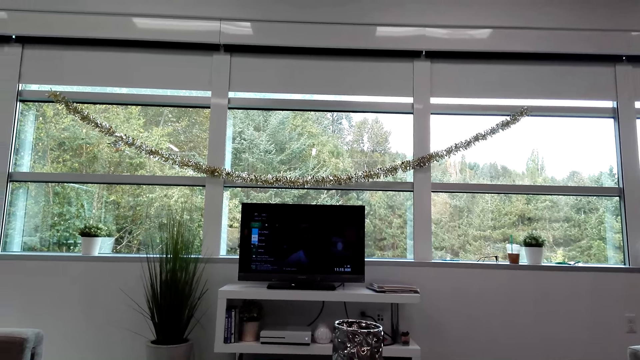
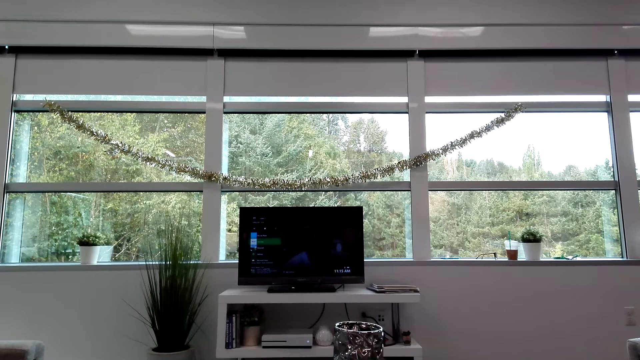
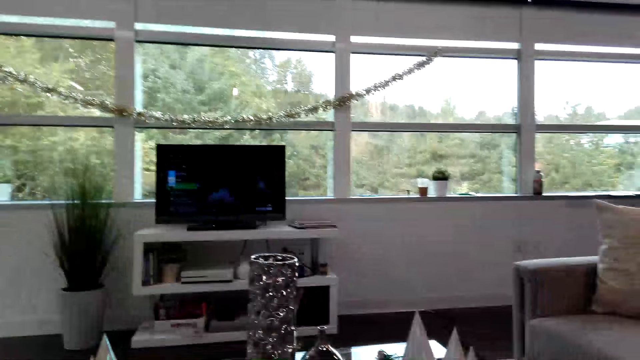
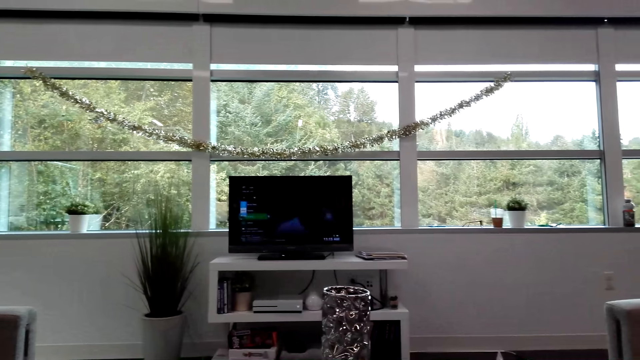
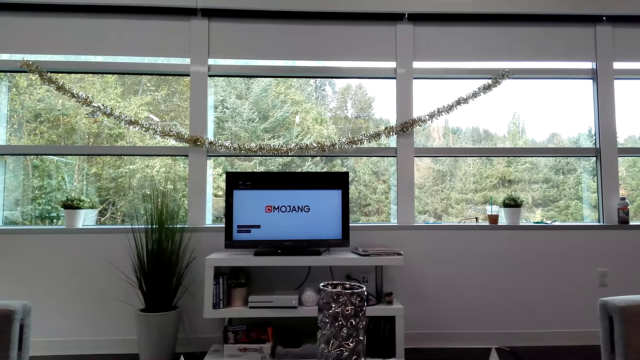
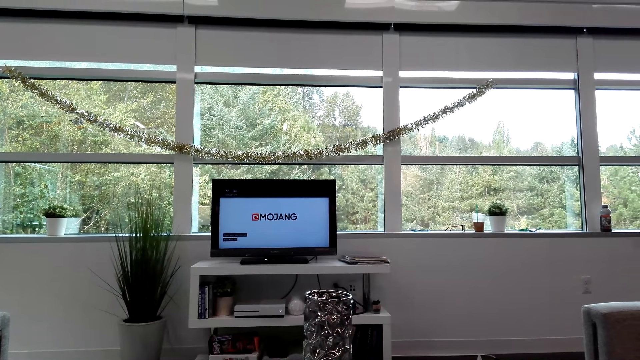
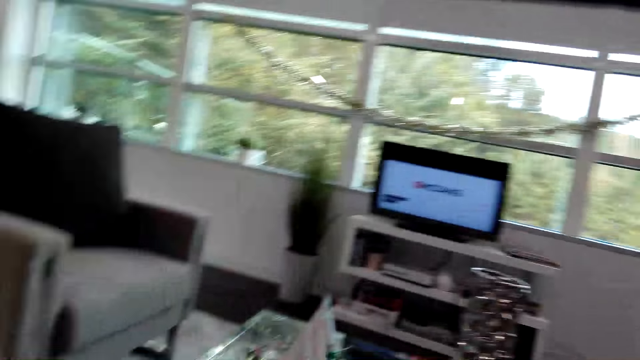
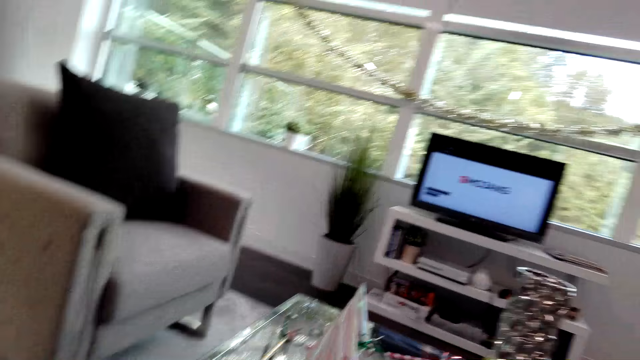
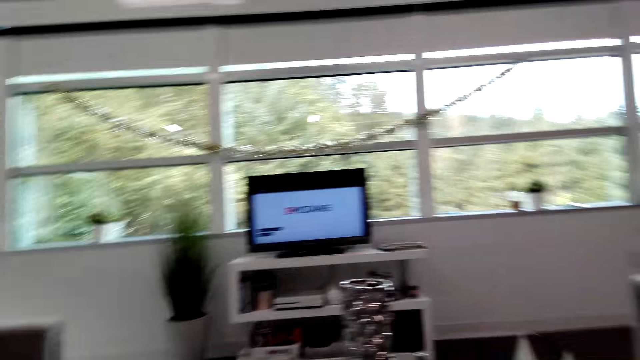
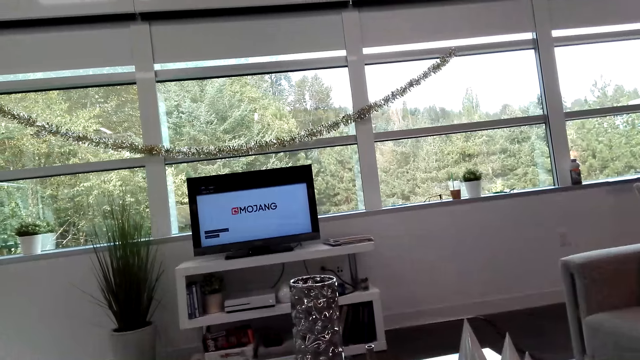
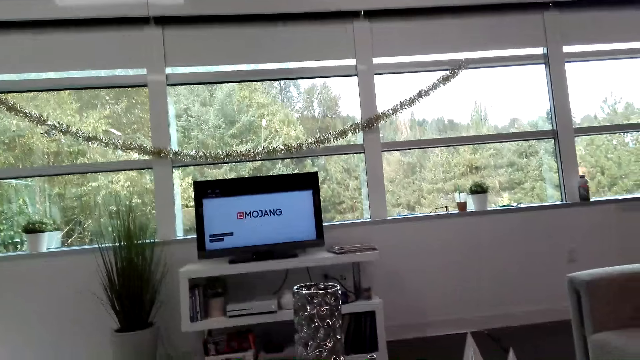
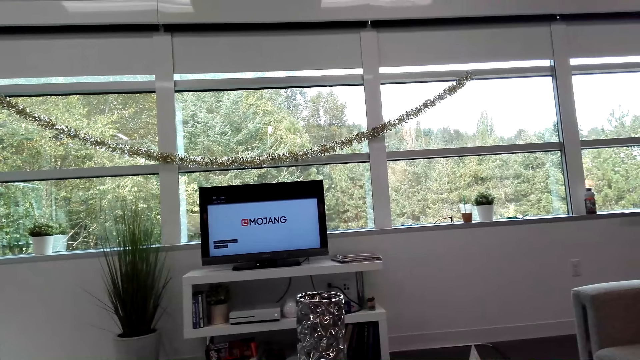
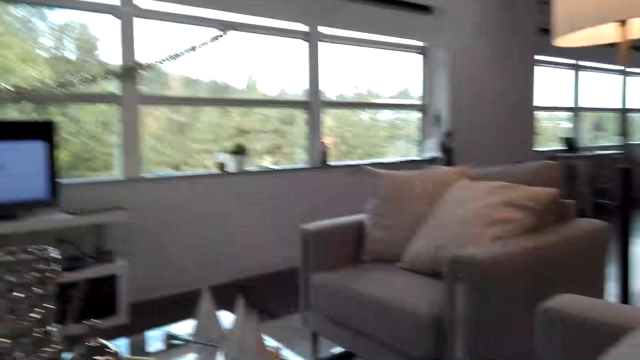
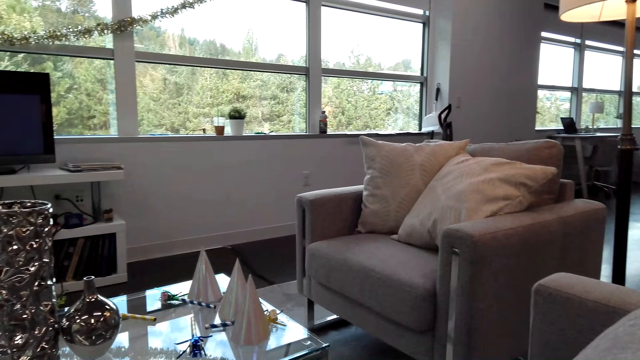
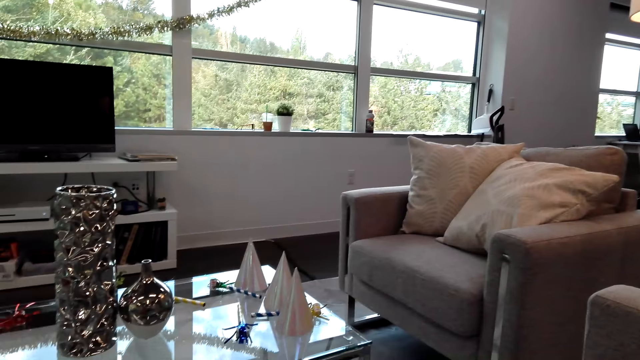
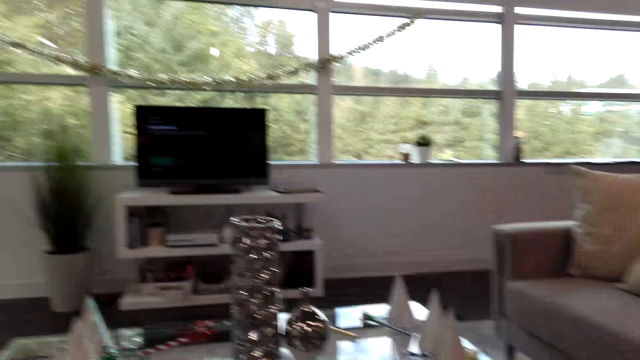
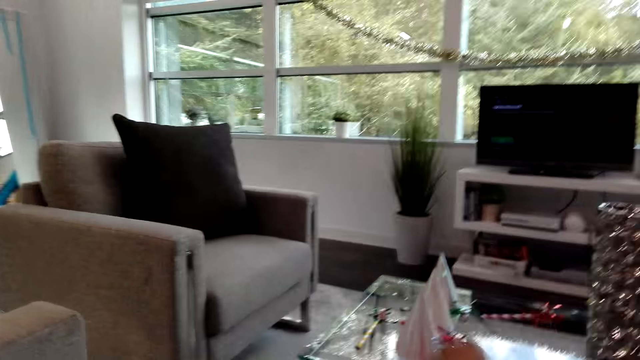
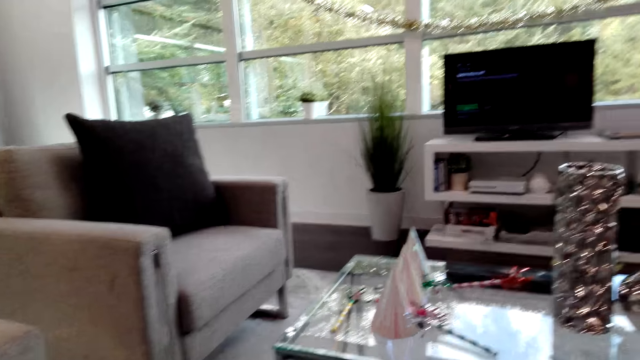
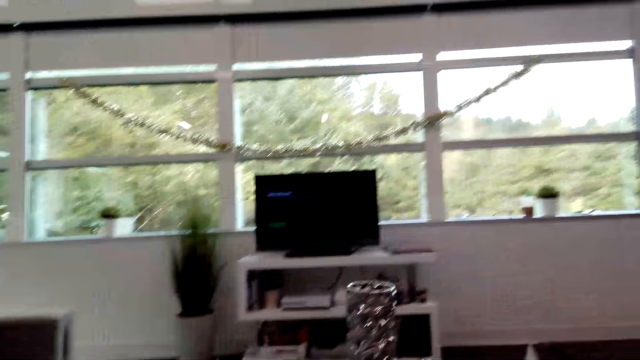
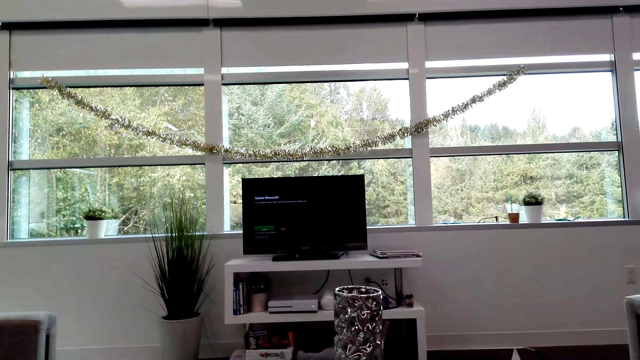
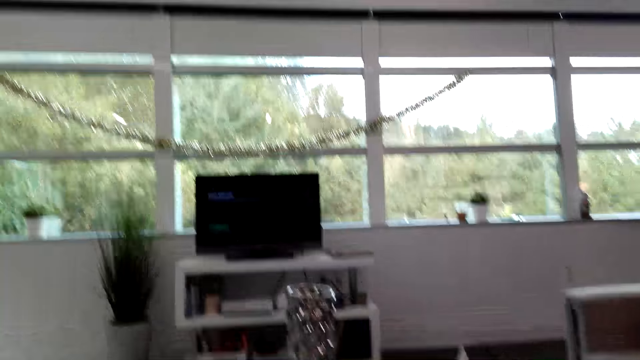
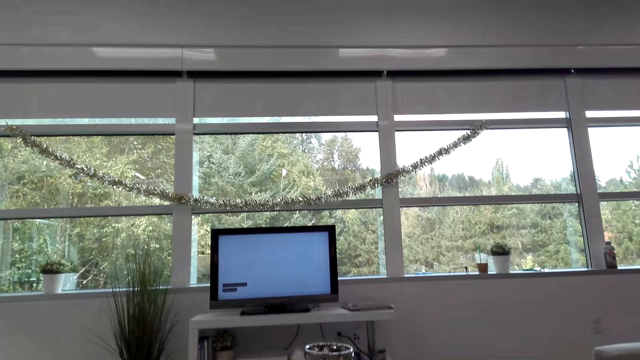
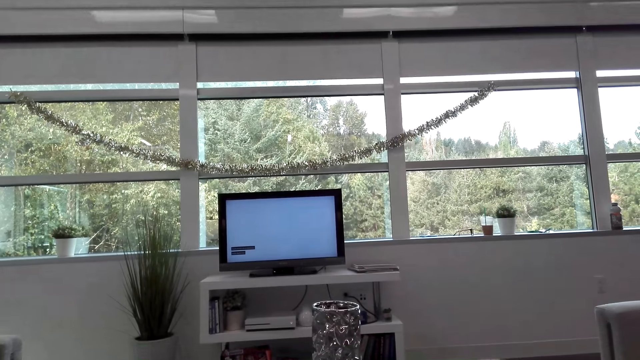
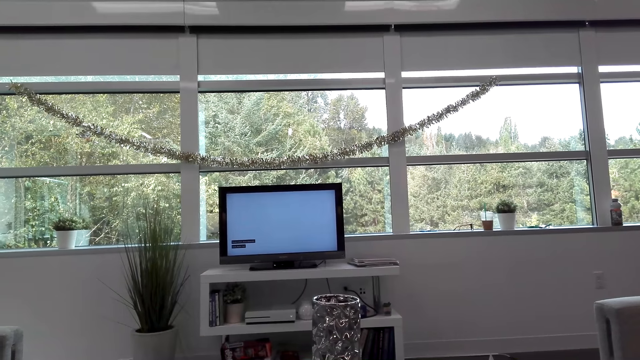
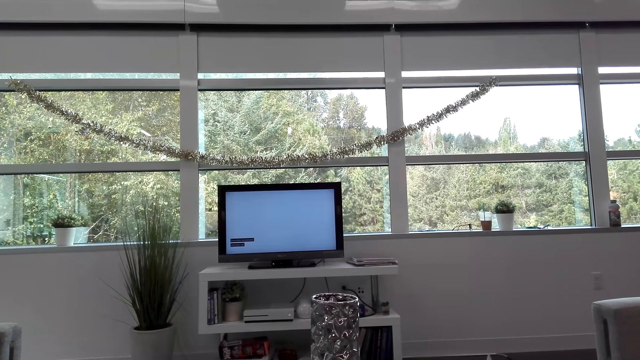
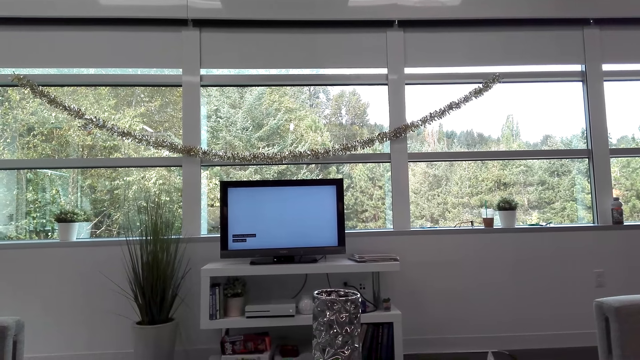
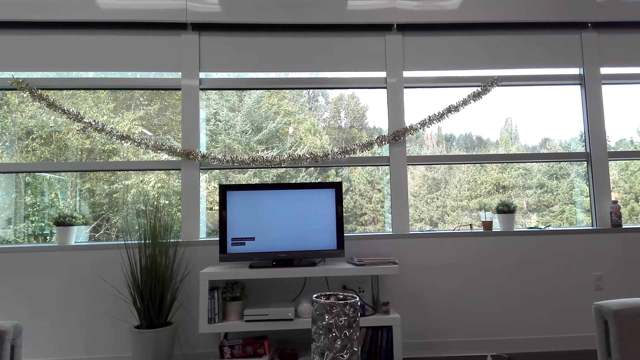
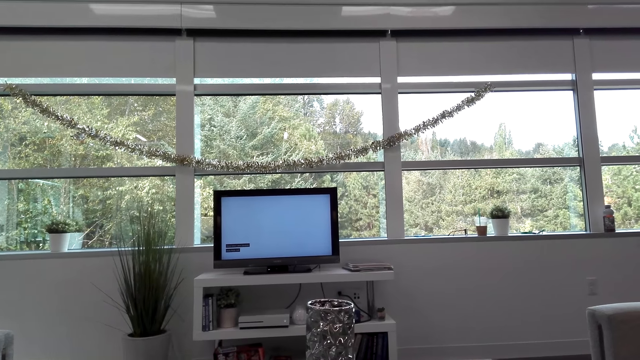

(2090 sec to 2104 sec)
The camera wearer plays the video game. They stare around. They converse with a man. They play the video game. They look around the house. They look at the television. The man converses with the camera wearer.

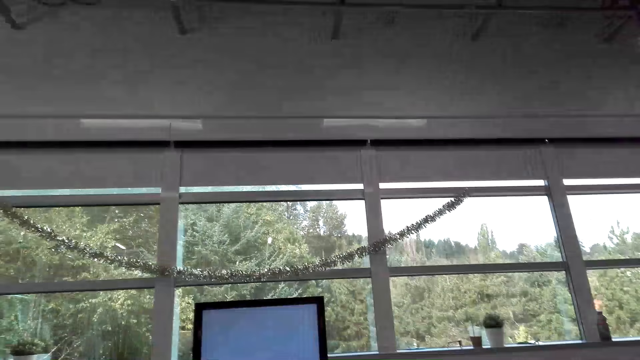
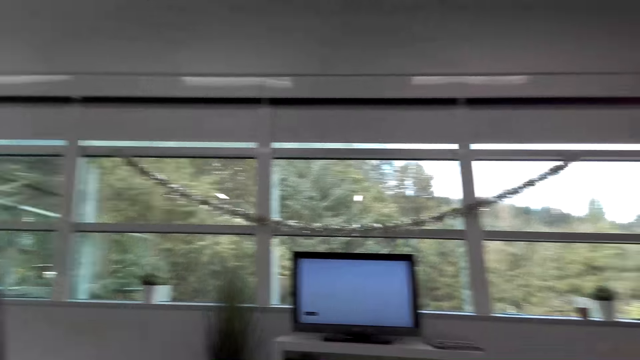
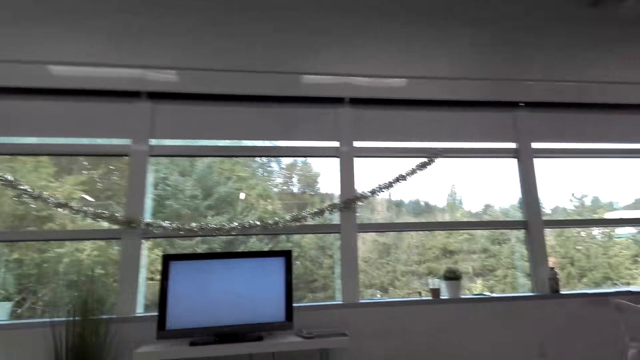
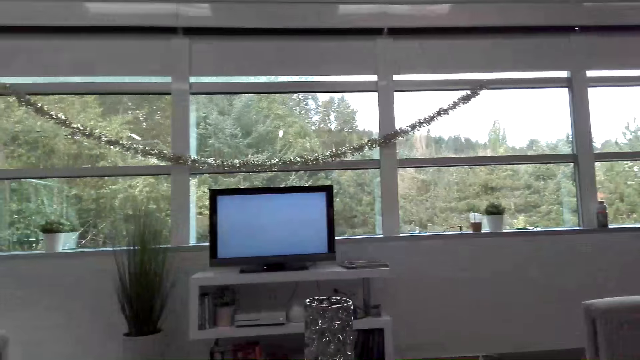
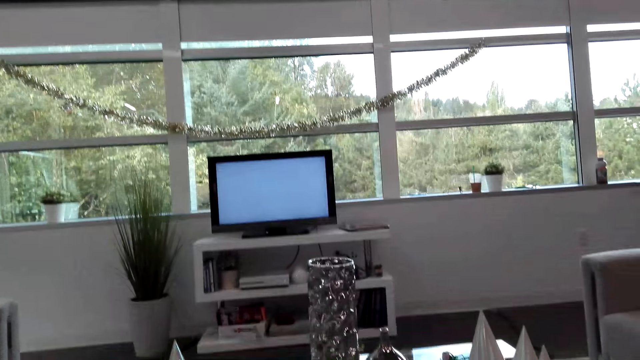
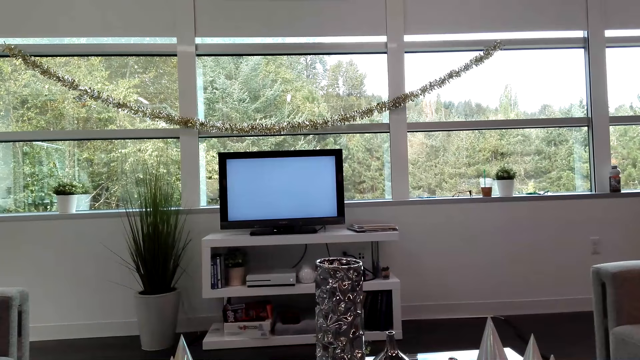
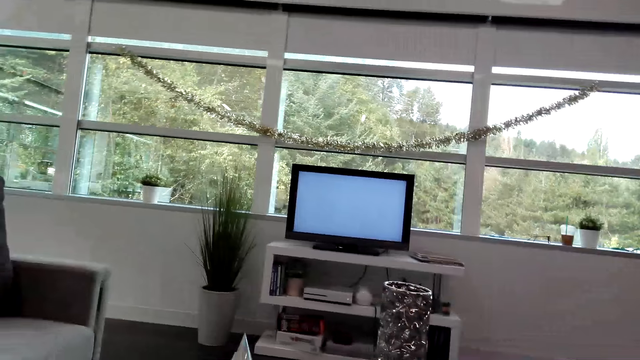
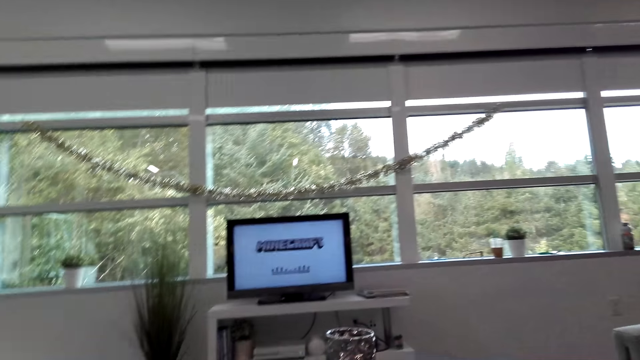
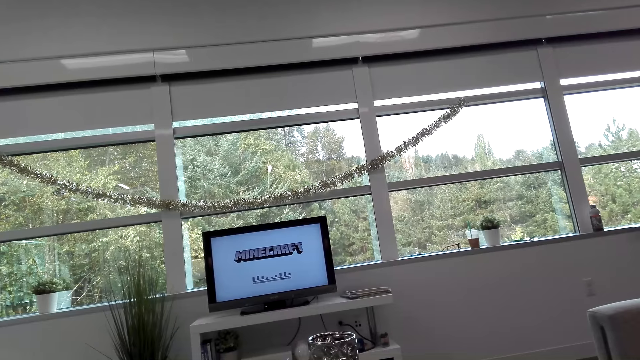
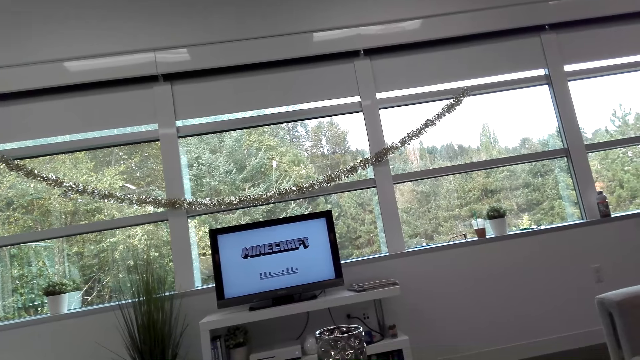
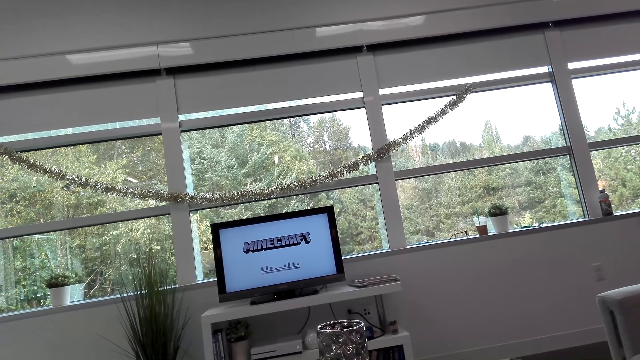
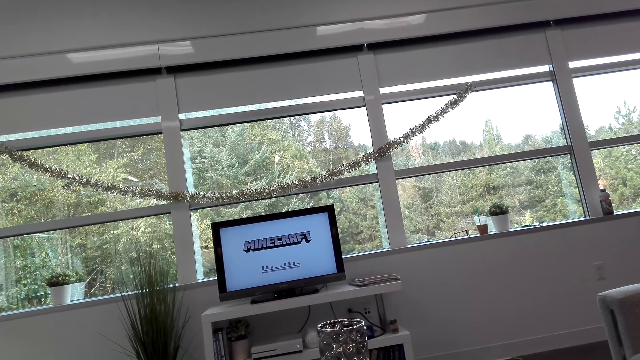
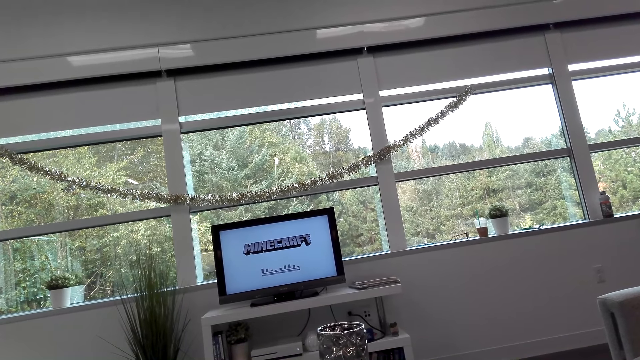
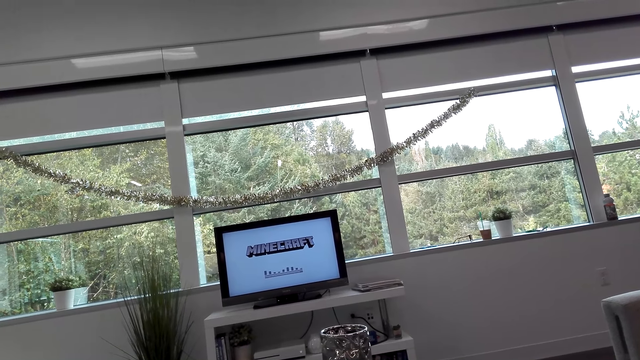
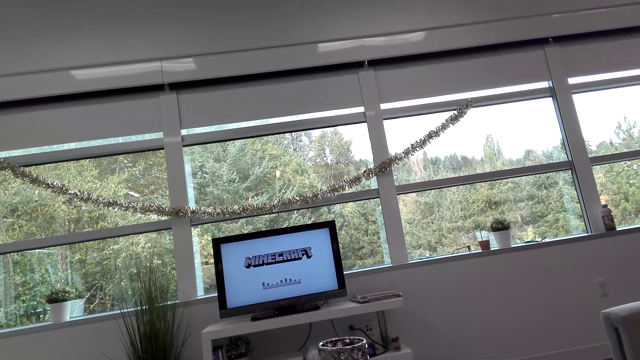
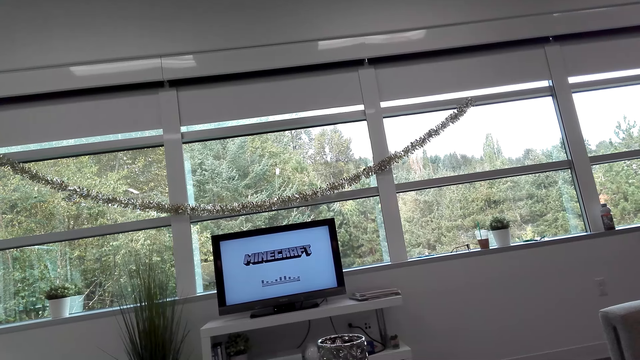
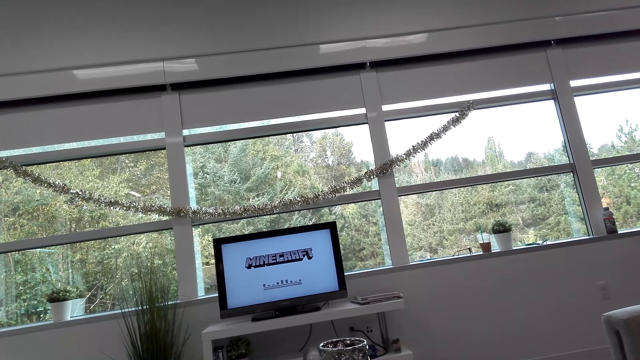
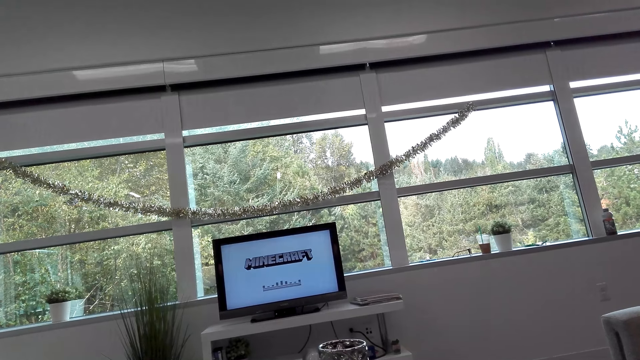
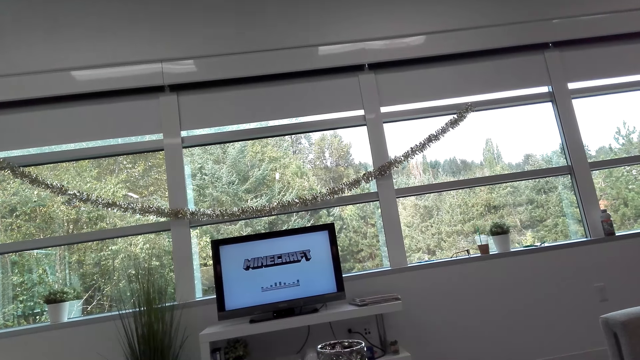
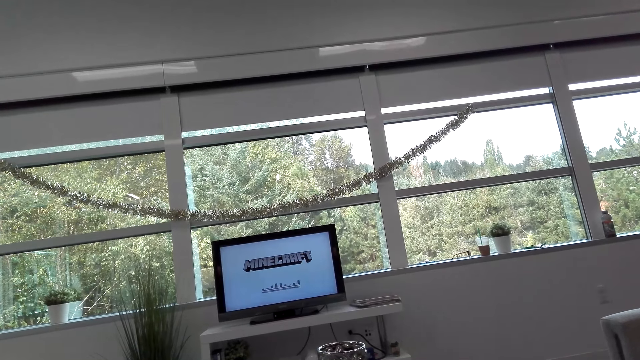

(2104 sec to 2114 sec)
The camera wearer plays the video game. They converse with a man. They play the video game.
